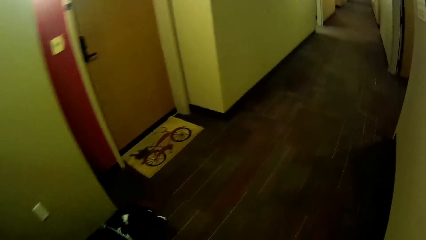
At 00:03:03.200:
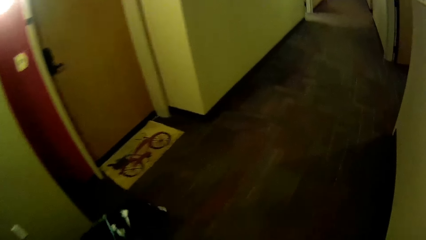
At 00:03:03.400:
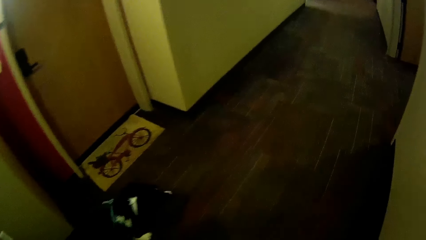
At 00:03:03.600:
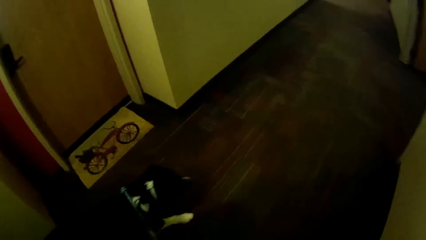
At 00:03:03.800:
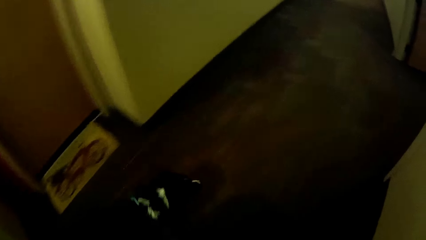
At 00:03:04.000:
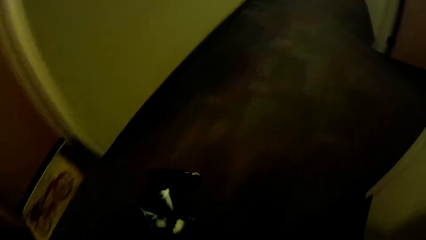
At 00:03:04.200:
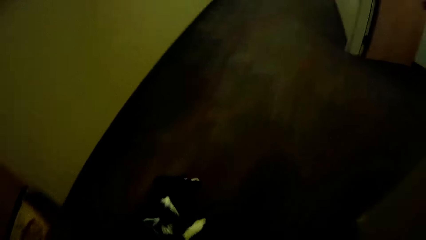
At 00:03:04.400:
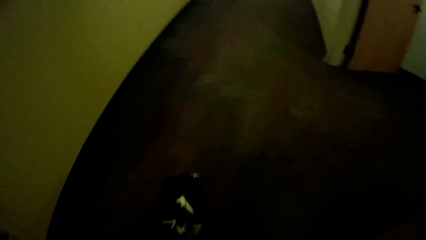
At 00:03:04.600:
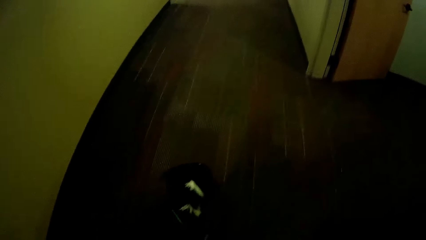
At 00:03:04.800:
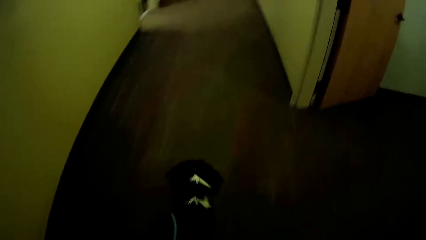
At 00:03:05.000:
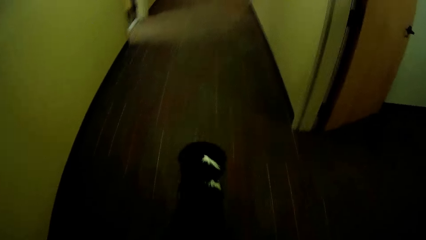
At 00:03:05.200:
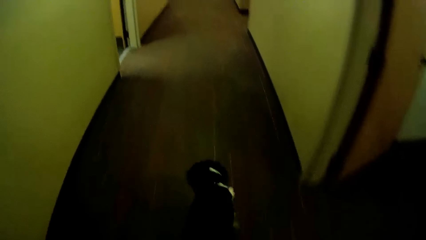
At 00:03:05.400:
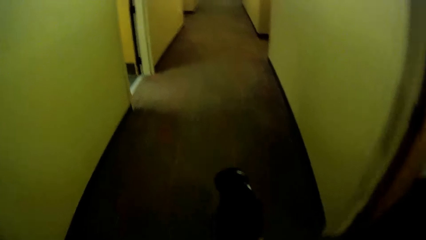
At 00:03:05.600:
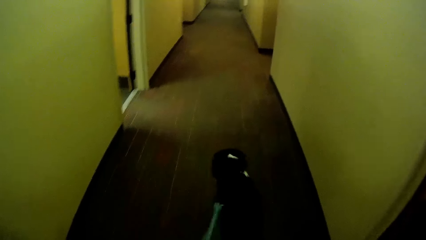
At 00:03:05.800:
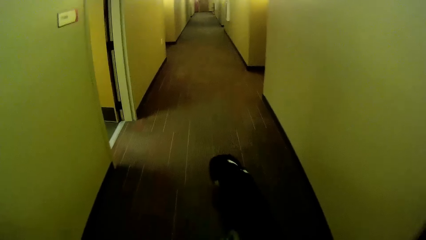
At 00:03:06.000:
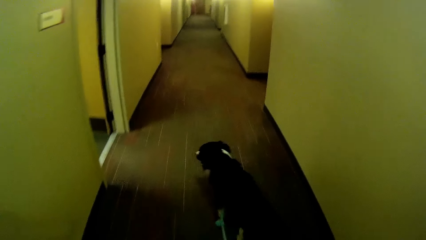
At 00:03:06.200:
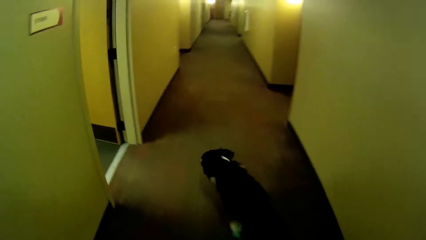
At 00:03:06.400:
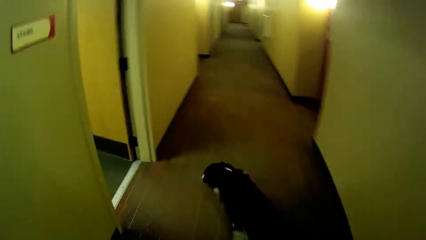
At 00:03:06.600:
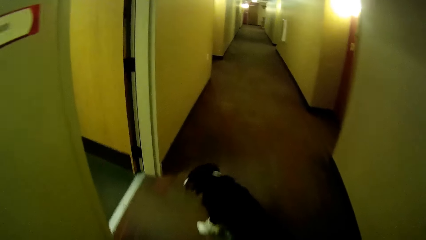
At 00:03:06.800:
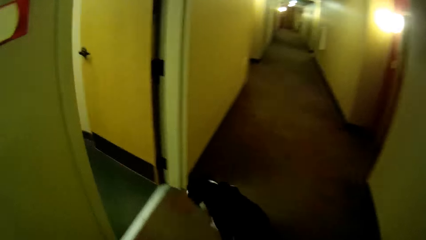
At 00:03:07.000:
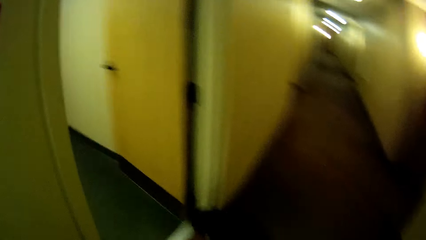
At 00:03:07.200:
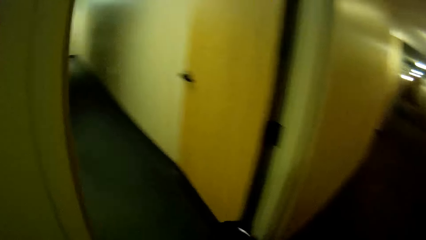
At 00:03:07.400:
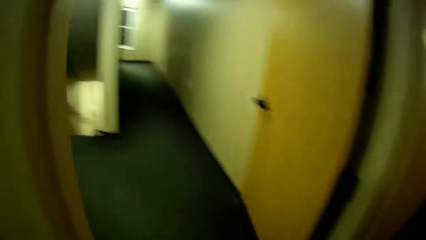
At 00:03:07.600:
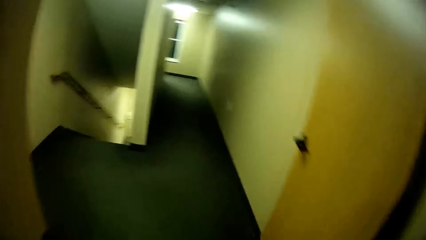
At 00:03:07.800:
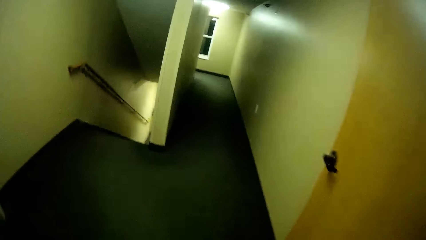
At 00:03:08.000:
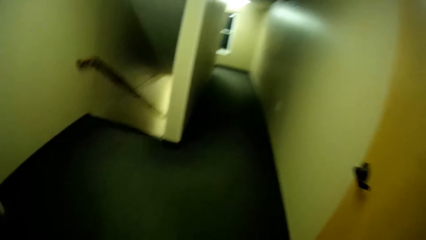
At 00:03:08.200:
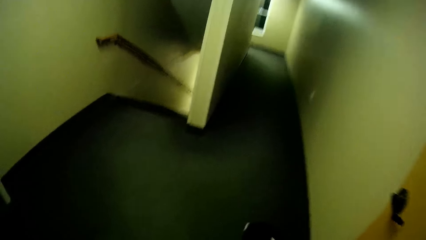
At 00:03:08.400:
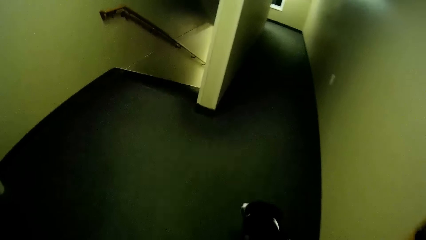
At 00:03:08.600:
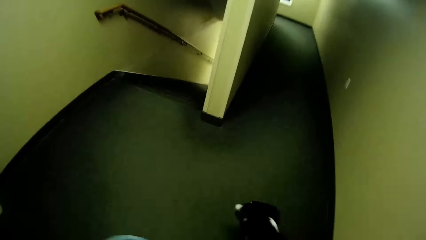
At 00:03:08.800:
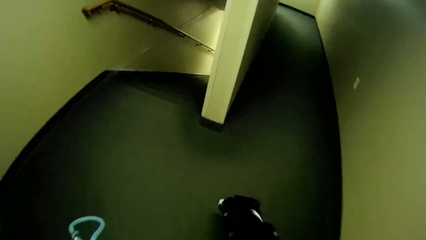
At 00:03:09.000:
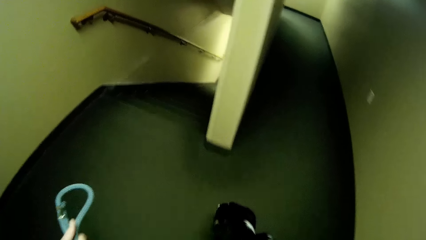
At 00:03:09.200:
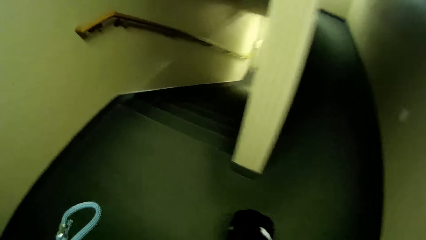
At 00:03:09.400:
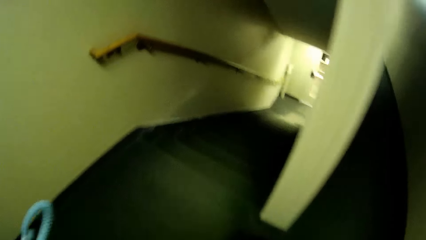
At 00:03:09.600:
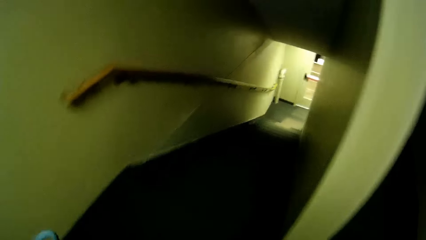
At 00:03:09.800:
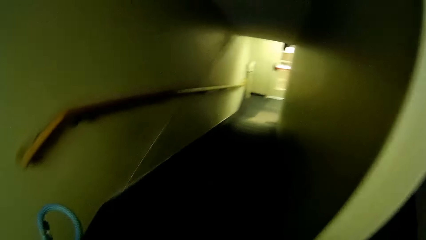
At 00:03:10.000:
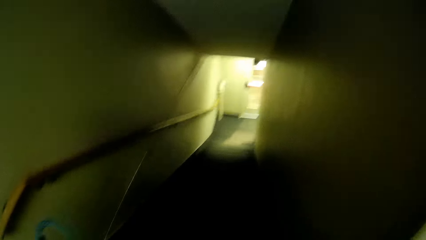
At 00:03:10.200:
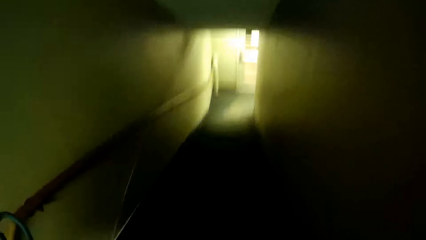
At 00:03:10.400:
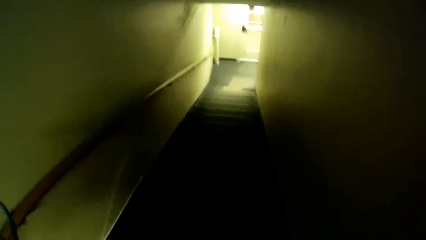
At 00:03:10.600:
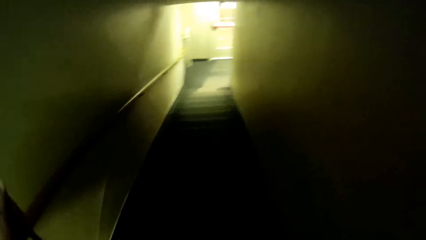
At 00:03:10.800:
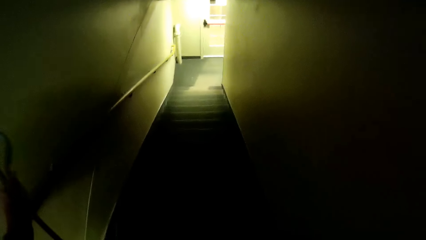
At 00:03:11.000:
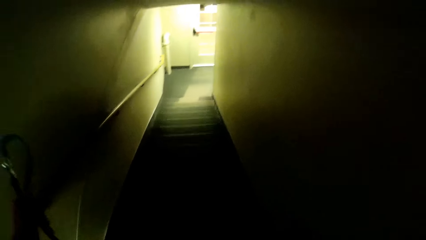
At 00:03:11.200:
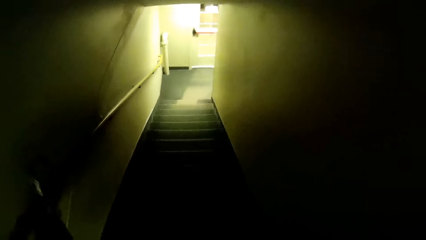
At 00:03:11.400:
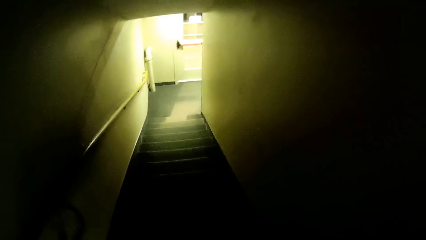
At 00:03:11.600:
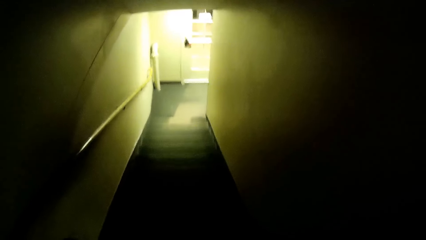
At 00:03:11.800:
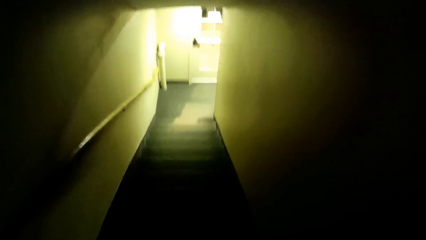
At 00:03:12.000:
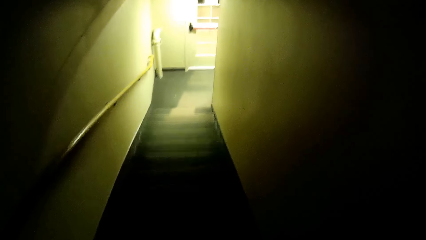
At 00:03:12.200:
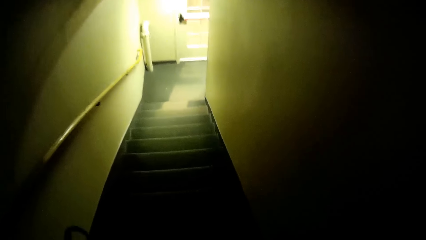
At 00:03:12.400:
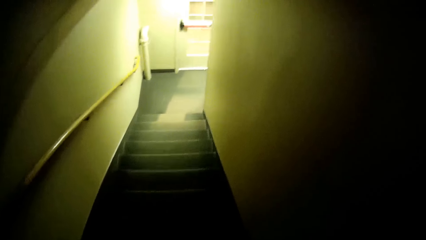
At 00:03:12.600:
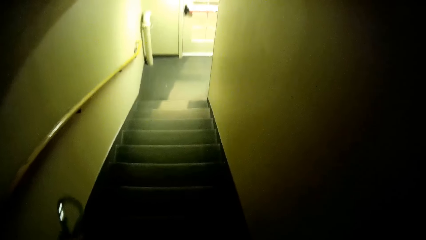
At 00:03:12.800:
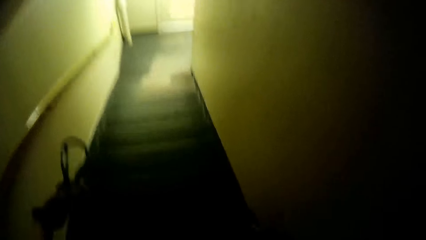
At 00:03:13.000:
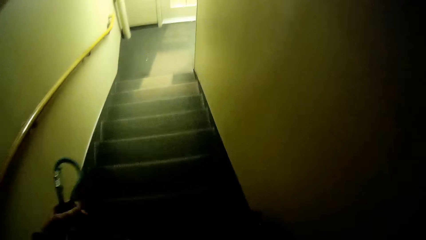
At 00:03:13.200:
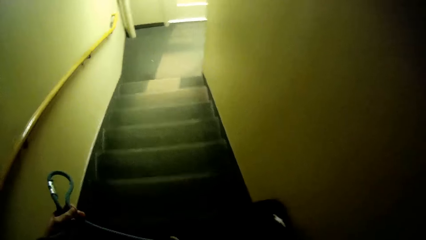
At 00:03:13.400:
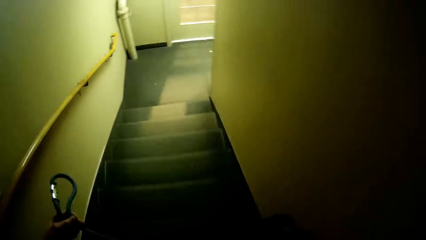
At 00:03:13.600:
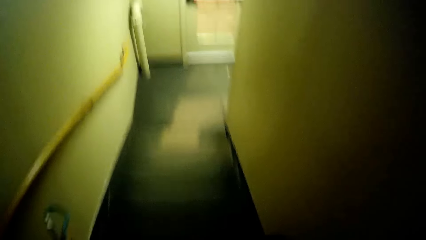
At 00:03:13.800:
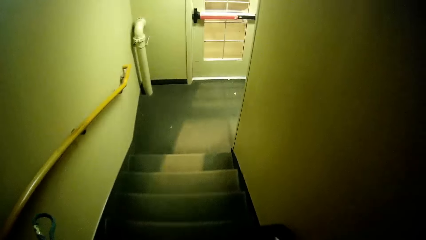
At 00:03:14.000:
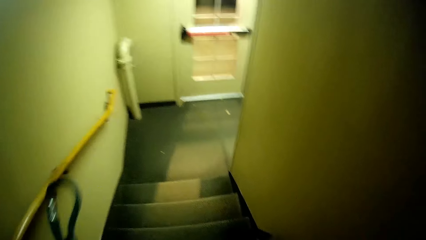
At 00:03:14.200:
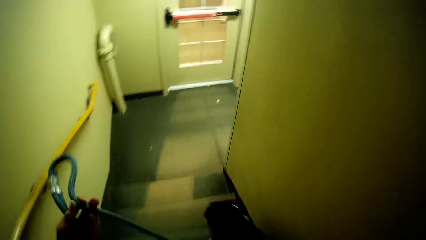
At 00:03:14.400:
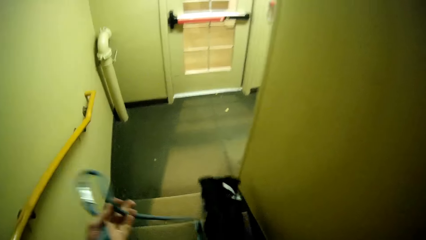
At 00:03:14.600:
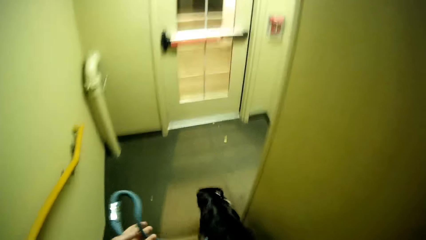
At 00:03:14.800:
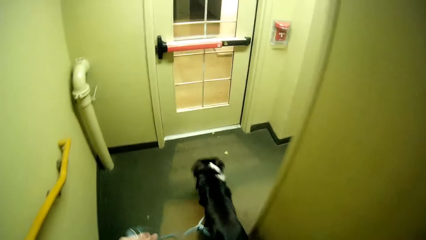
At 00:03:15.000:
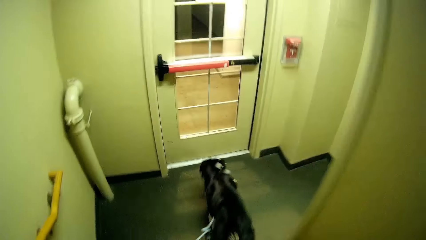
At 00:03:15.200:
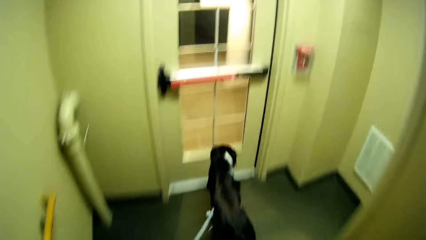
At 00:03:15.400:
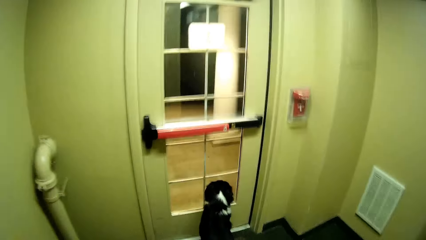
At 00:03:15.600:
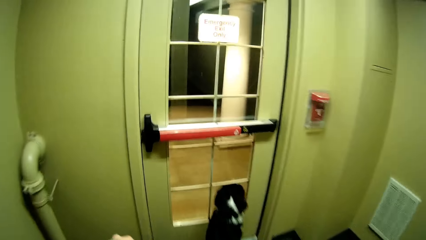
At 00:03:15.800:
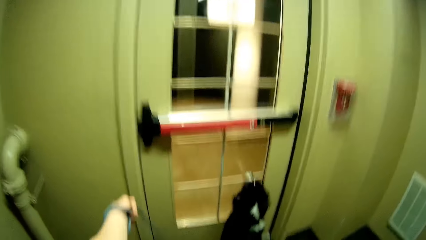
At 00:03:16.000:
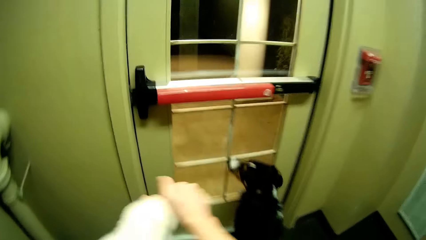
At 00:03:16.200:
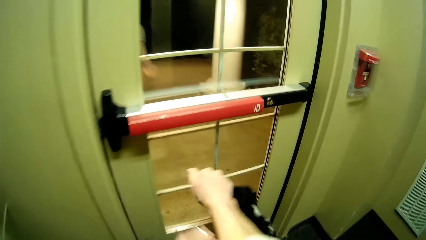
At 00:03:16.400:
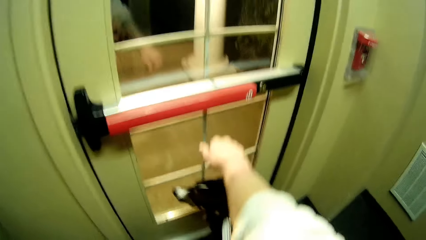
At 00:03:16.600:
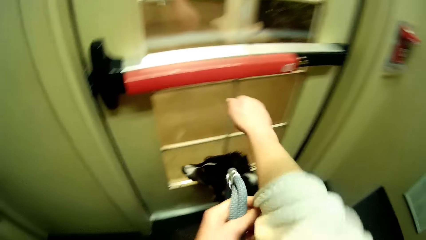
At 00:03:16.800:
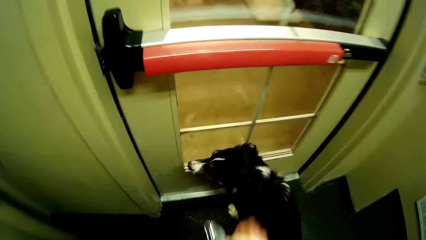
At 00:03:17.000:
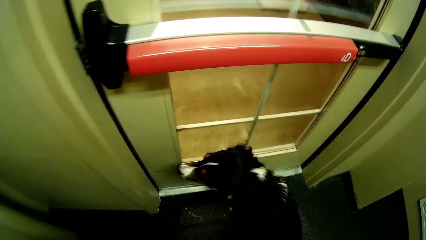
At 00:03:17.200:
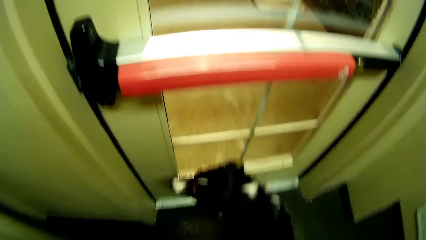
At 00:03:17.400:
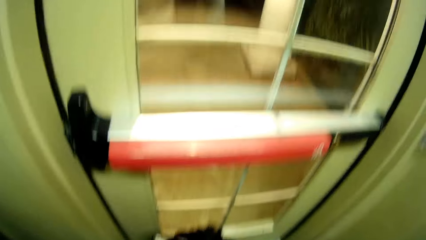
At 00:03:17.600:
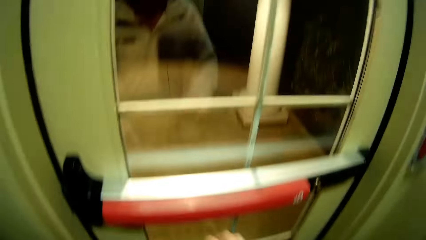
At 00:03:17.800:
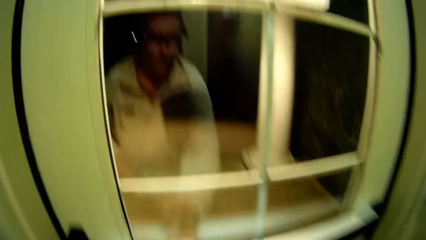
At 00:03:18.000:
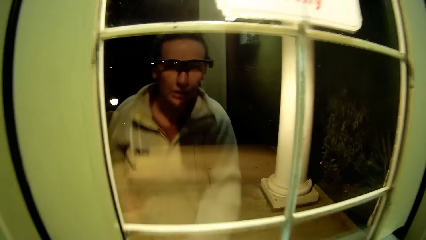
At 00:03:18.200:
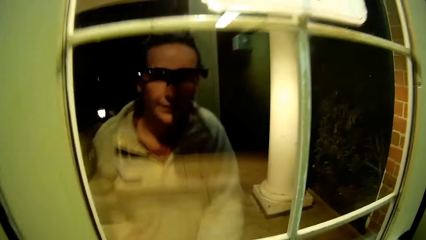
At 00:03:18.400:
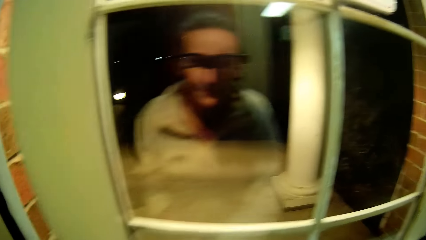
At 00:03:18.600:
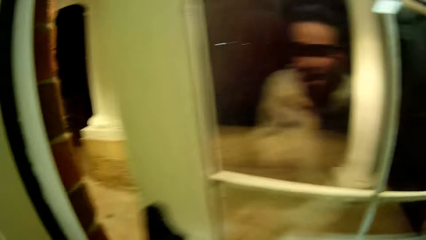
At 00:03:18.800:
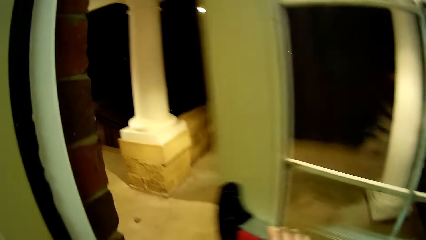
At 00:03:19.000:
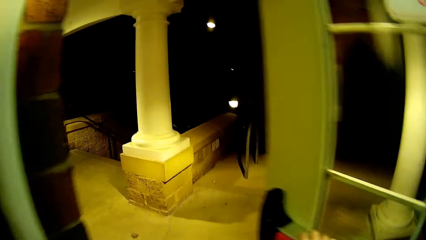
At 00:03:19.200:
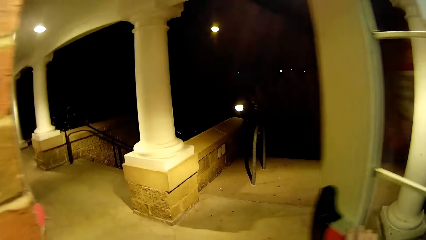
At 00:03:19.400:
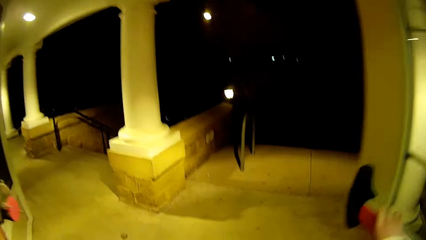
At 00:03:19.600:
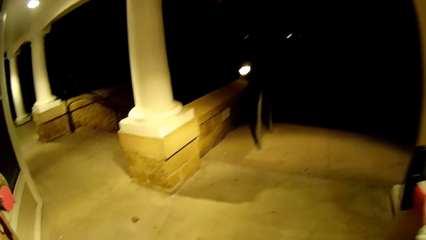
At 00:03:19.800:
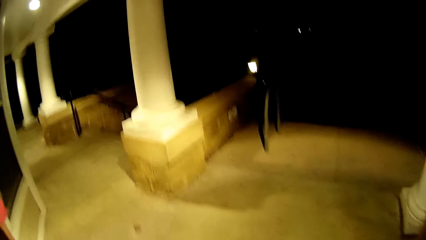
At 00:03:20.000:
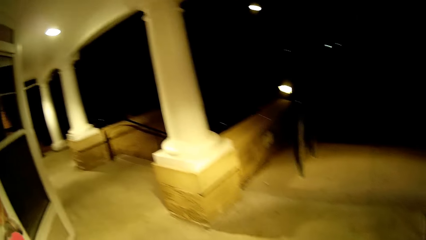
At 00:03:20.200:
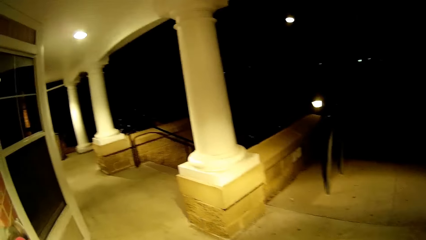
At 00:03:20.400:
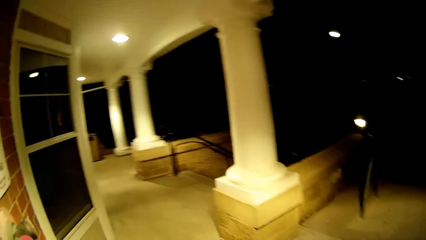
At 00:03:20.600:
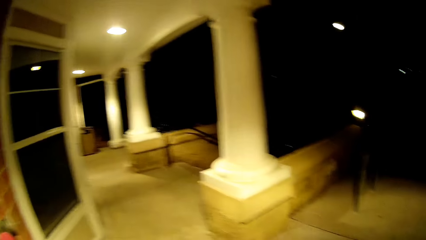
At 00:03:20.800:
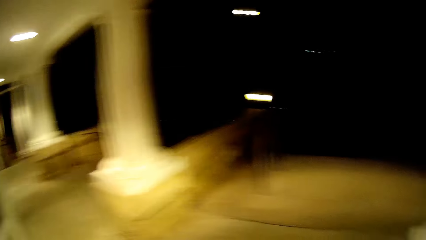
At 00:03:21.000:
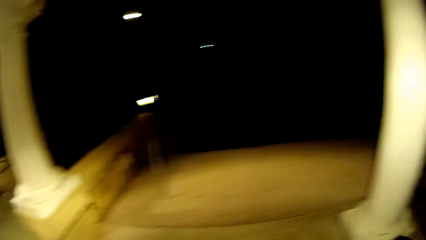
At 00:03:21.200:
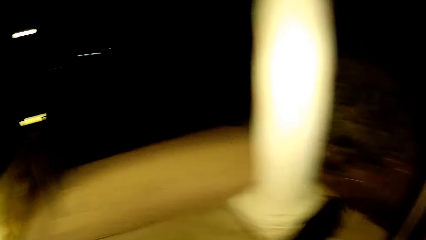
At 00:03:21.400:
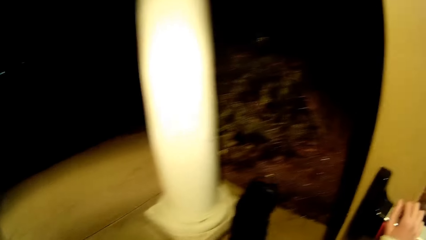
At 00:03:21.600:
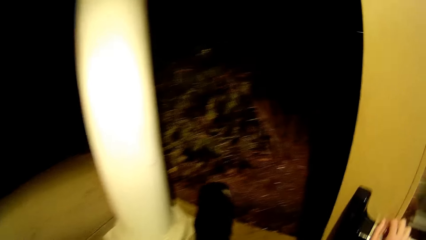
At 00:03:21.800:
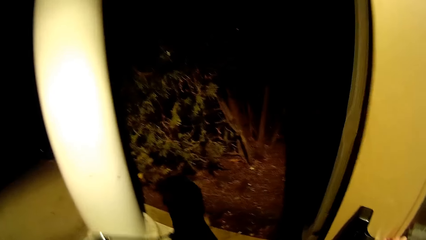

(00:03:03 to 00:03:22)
The camera wearer adjusts the slip lead. He leads the dog around the house using the slip lead. He turns left. He leads the dog around the house using the slip lead. He walks down the stairs with the dog. He opens the door with his right hand. He leads the dog to the compound.
